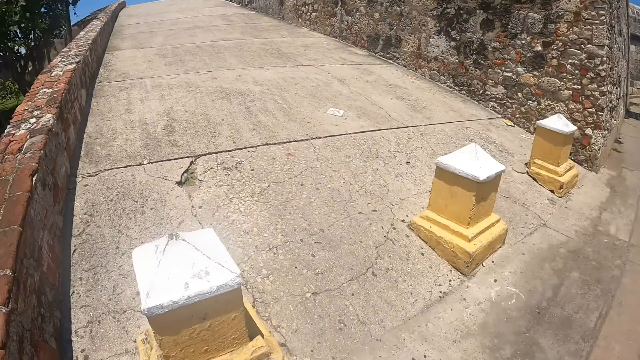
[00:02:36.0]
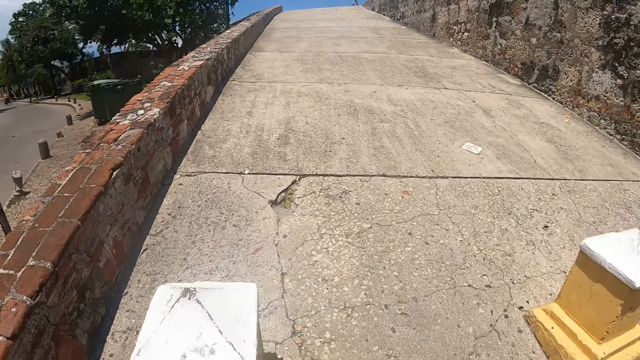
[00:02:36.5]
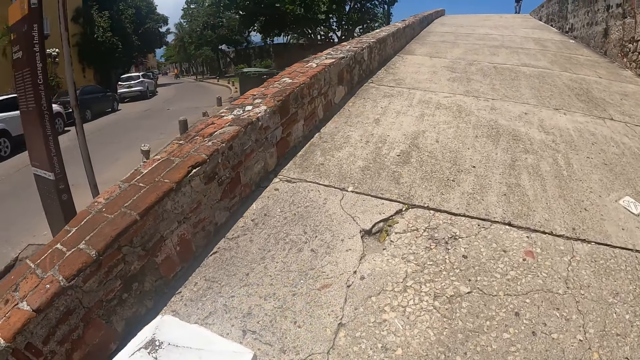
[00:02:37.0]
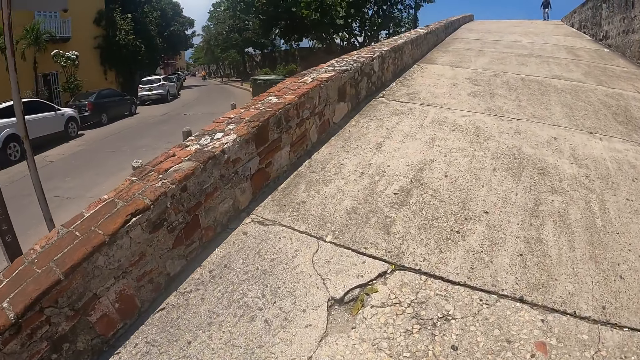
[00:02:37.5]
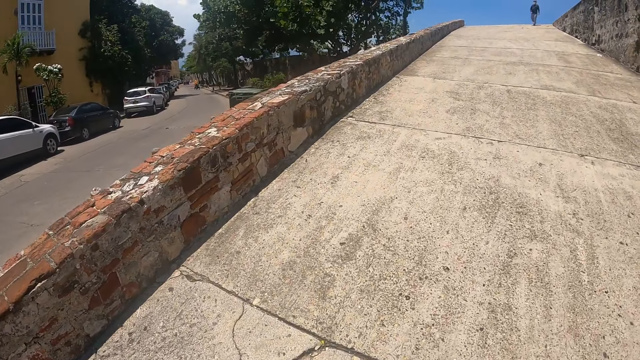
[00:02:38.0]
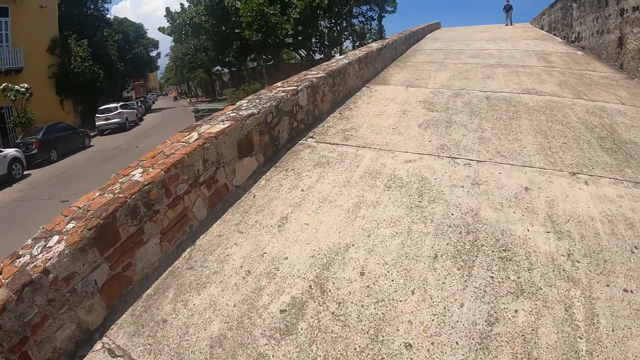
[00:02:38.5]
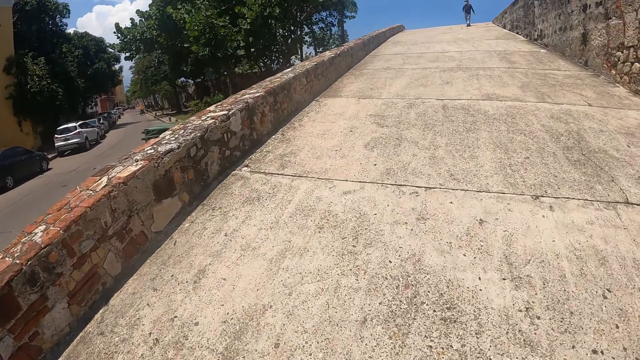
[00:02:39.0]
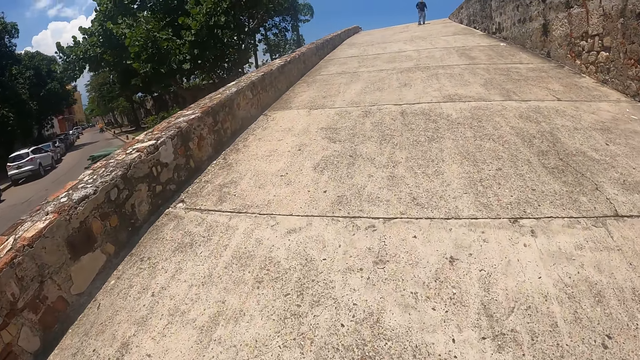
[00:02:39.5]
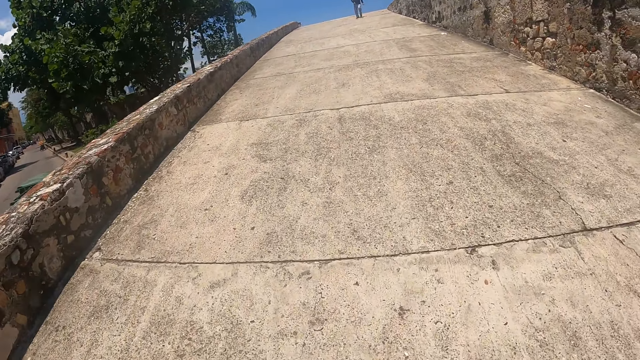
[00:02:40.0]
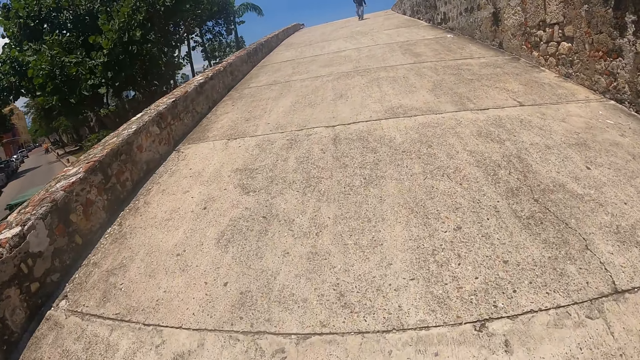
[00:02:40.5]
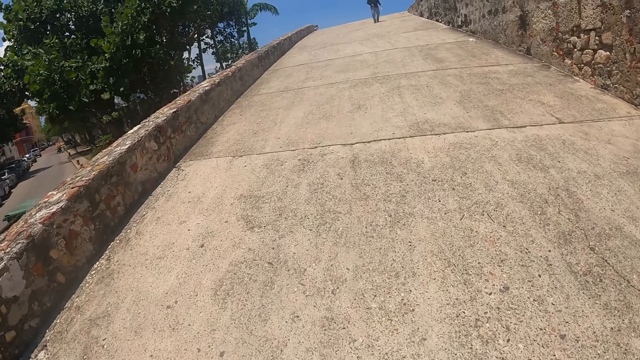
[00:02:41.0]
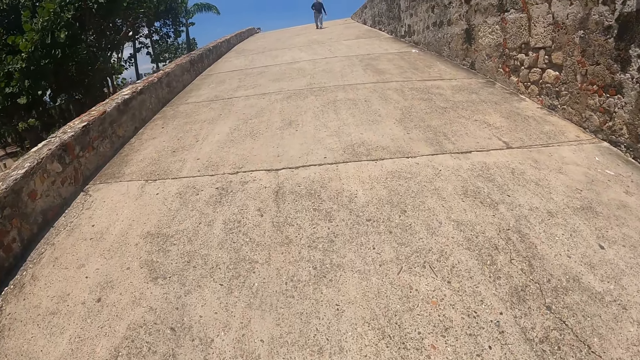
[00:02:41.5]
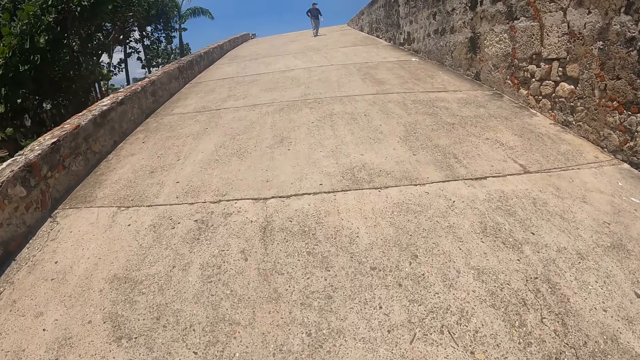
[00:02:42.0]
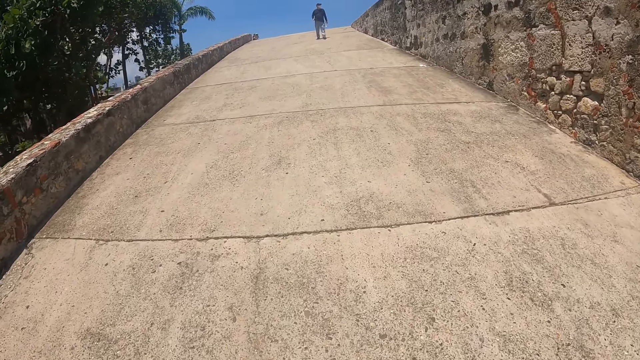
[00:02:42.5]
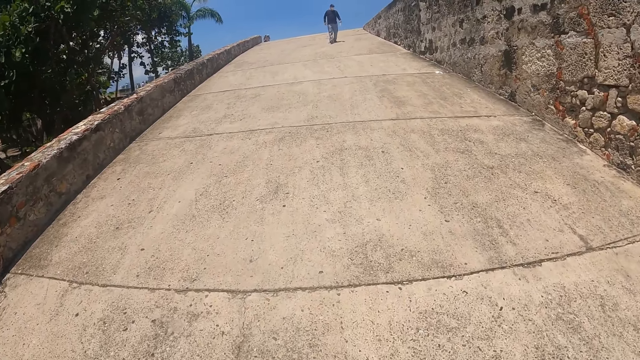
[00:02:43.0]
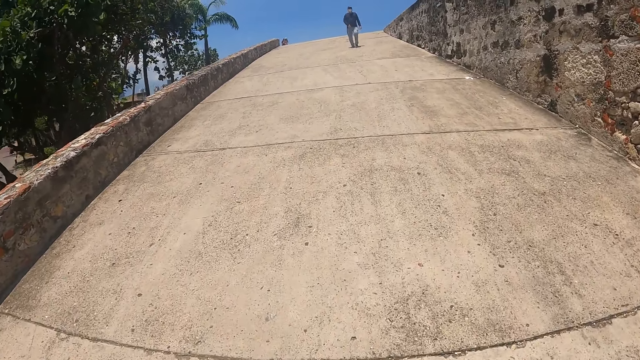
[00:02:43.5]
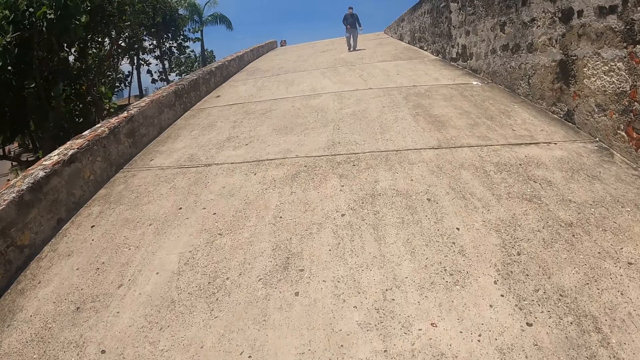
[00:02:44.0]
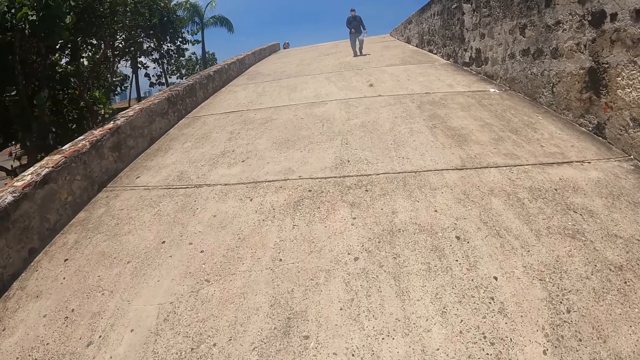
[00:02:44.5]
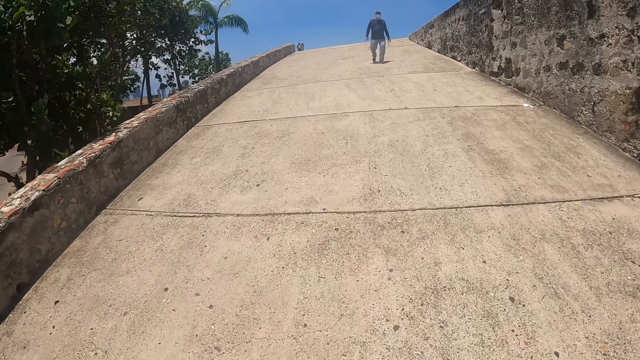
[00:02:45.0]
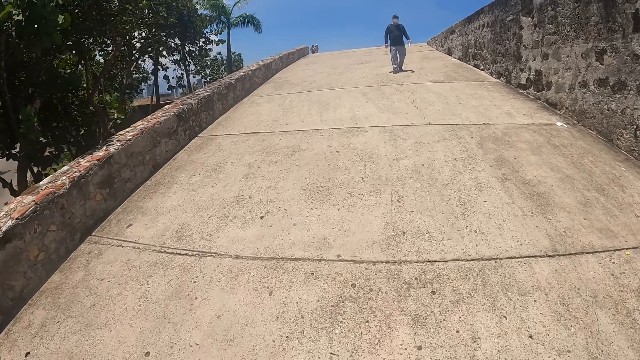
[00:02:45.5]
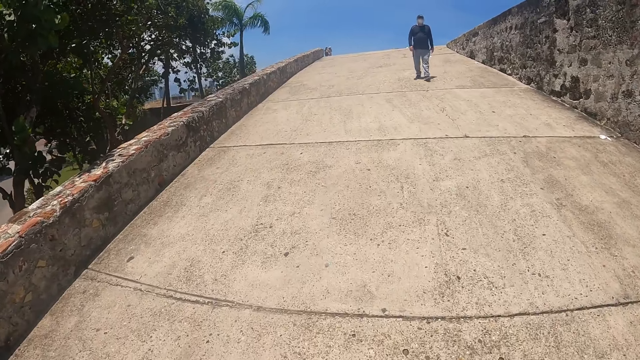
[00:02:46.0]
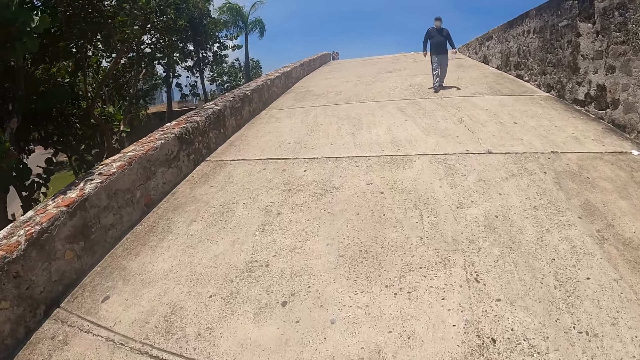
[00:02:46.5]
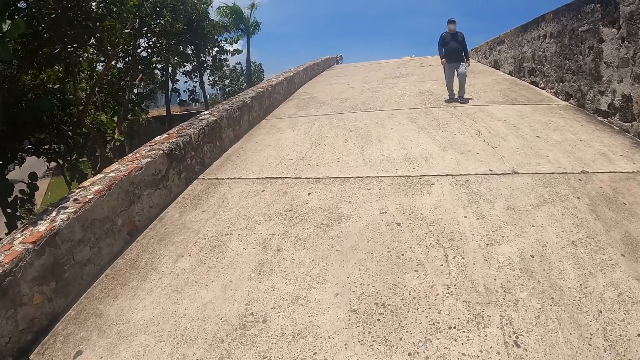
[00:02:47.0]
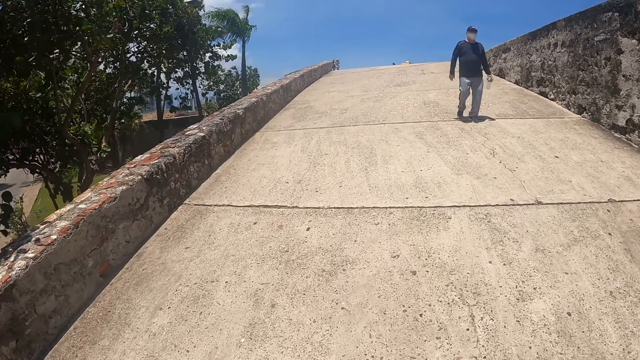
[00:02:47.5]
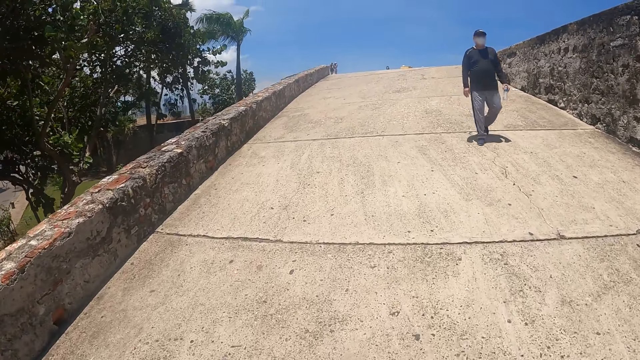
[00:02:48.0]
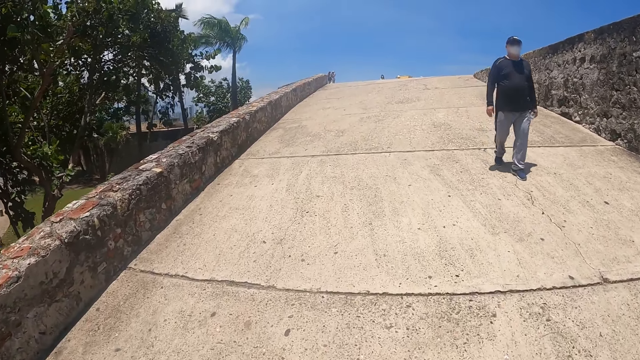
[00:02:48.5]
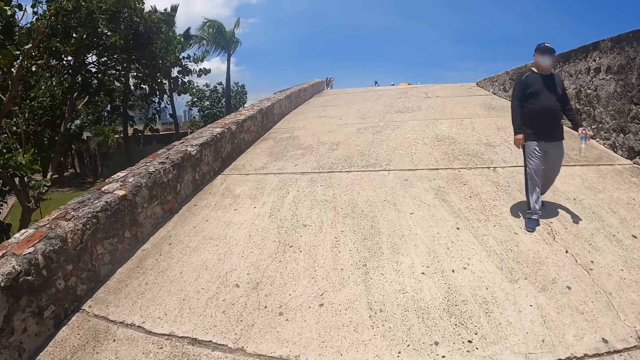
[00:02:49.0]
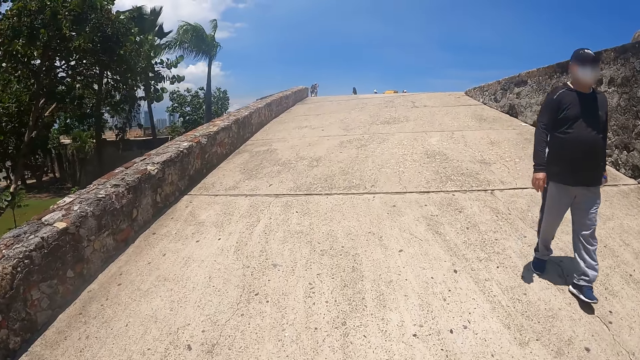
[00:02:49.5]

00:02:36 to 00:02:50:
The camera wearer walks on the pavement or road, turns left and looks around. A person walks on the road.

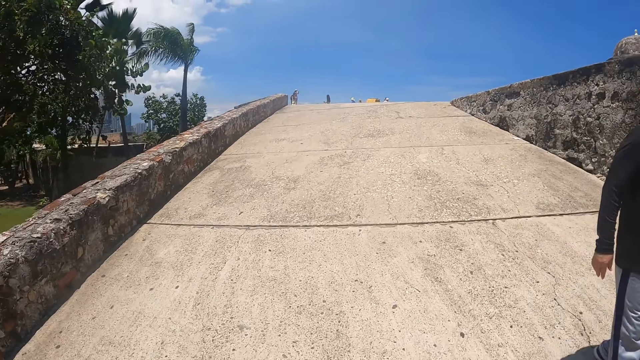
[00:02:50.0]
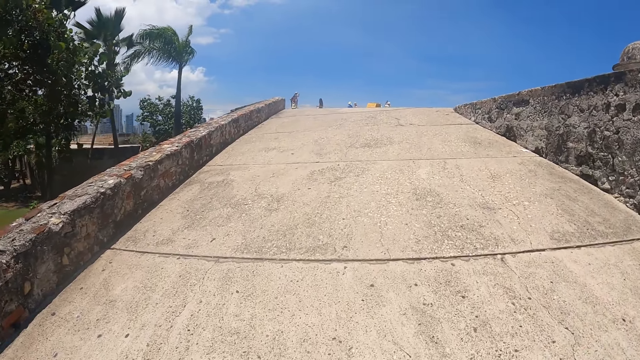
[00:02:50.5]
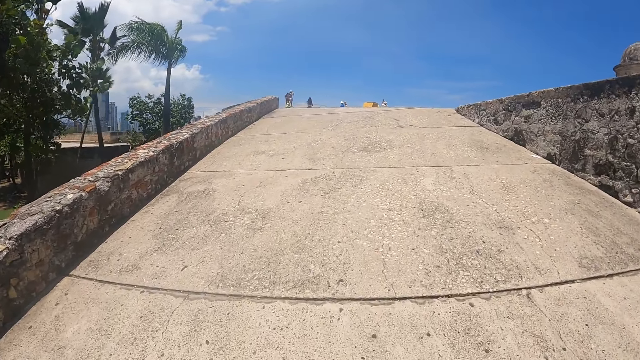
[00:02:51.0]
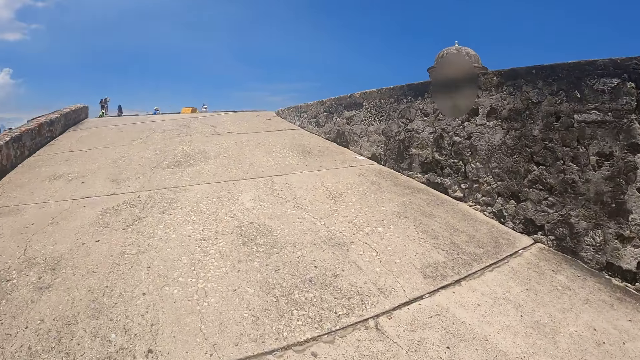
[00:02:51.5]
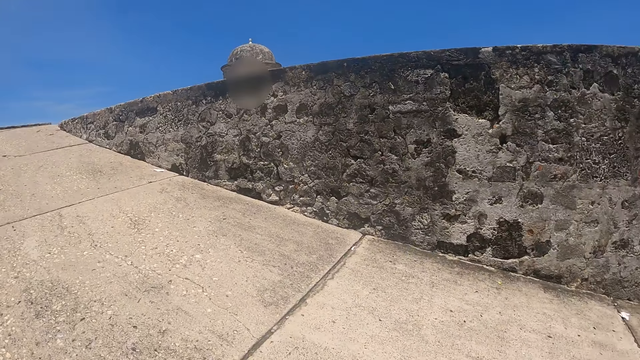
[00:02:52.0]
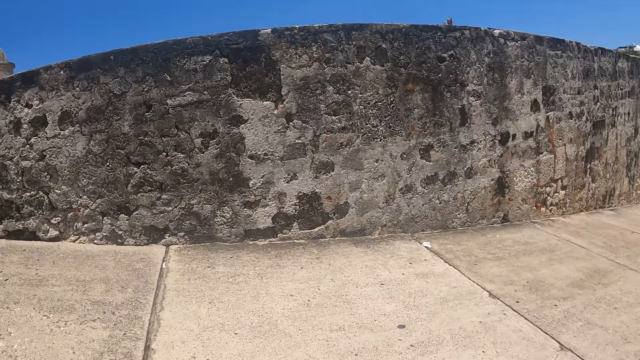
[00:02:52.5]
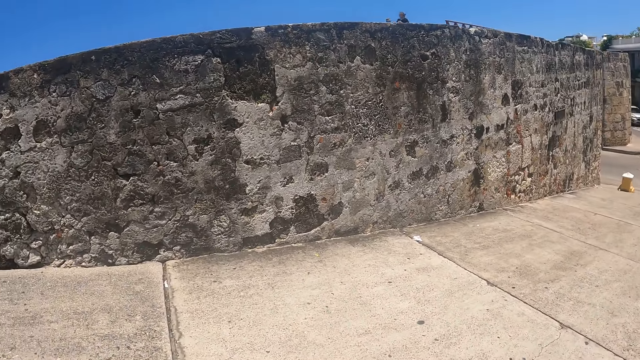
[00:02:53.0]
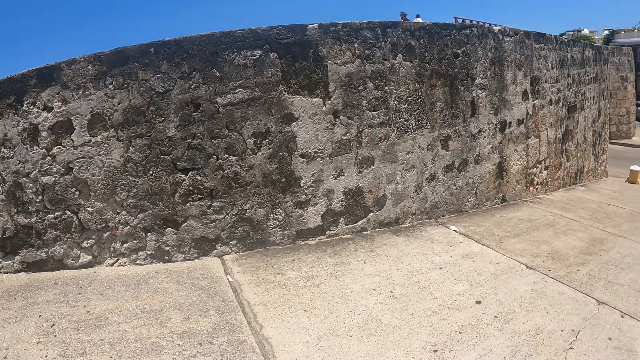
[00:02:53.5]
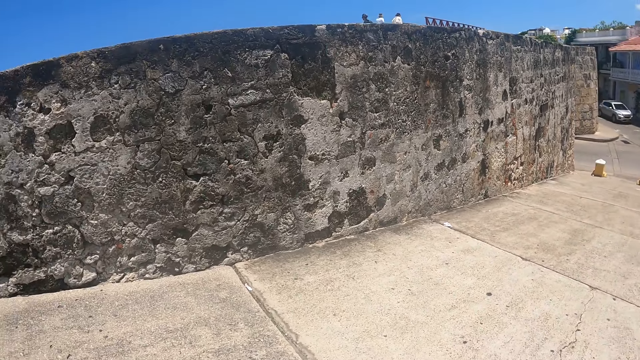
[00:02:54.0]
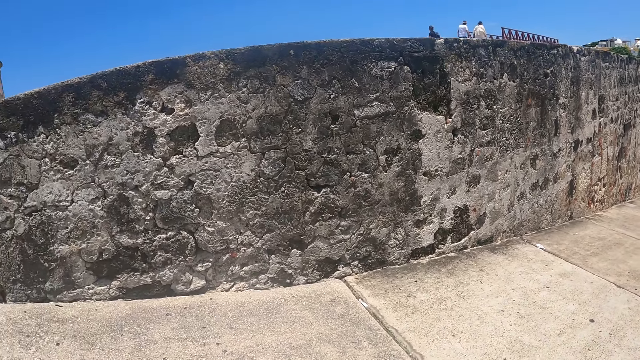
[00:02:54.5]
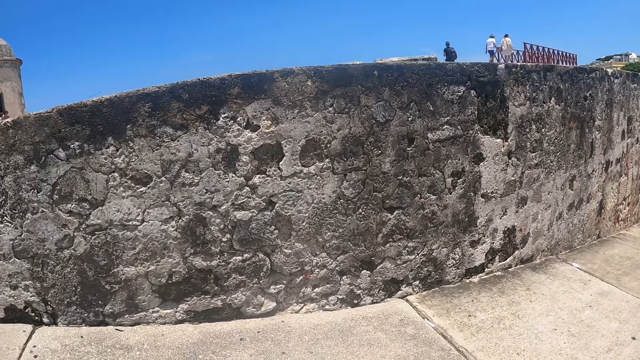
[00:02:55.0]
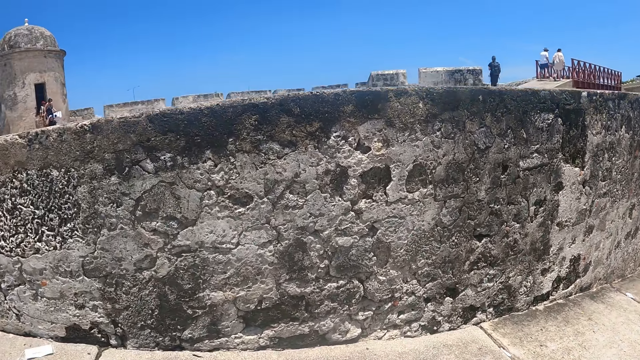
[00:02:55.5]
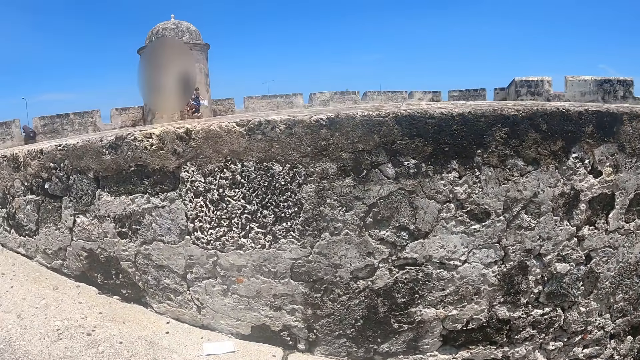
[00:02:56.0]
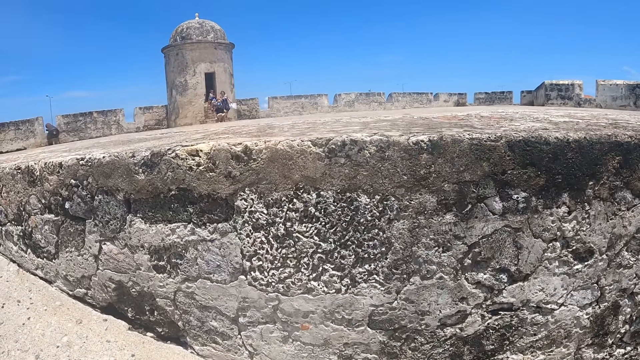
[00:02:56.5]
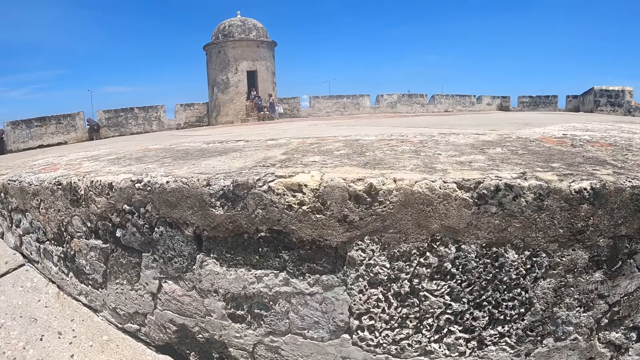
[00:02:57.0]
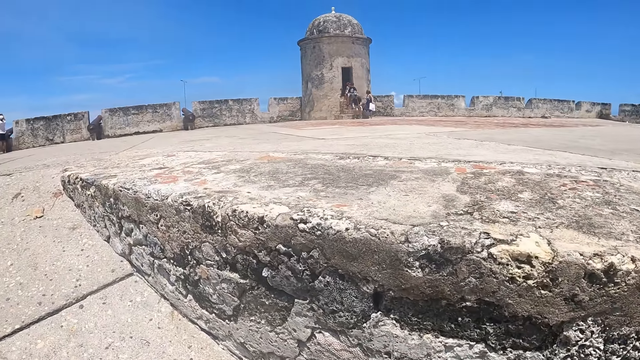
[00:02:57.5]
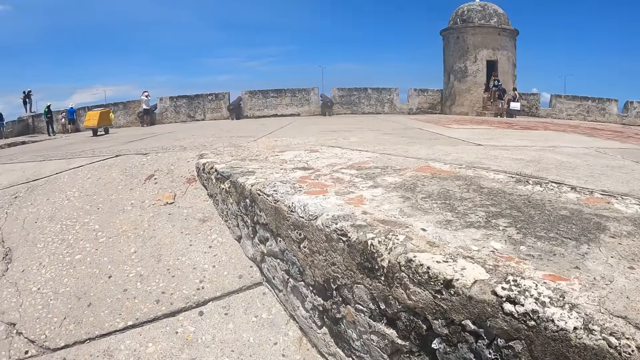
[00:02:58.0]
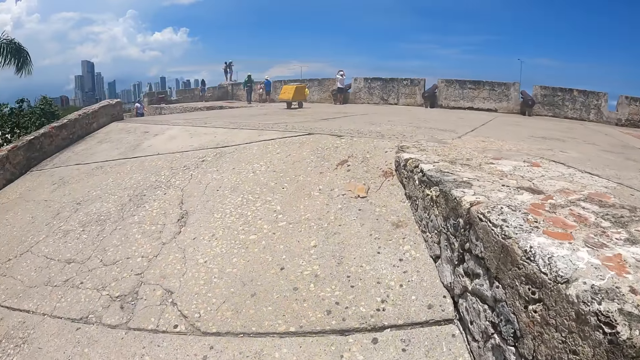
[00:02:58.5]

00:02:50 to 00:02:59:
The camera wearer walks on the pavement and looks around.
